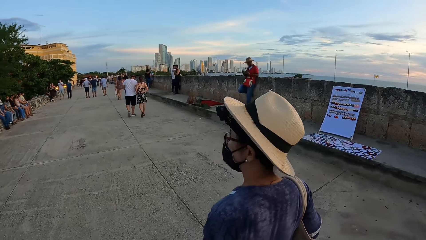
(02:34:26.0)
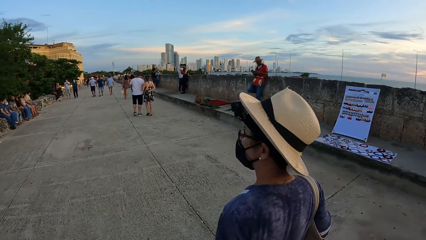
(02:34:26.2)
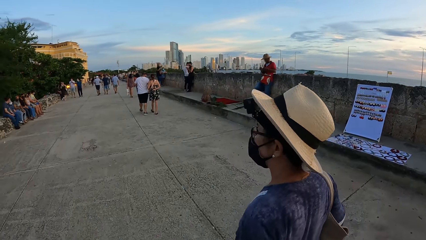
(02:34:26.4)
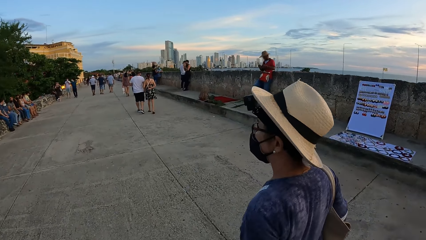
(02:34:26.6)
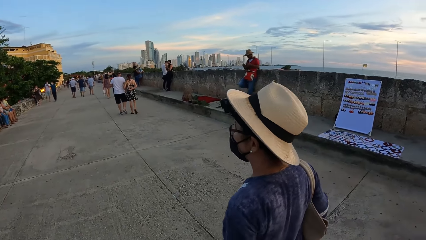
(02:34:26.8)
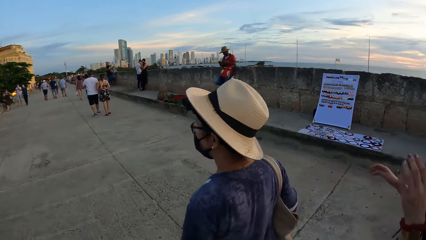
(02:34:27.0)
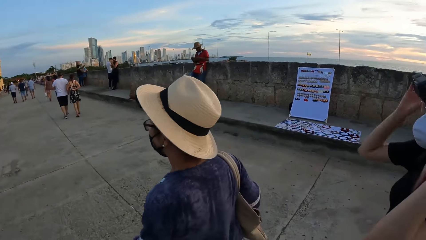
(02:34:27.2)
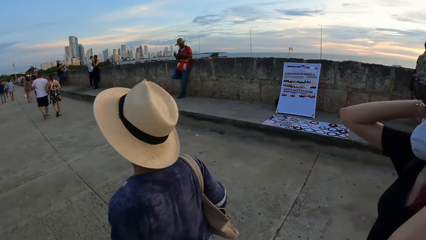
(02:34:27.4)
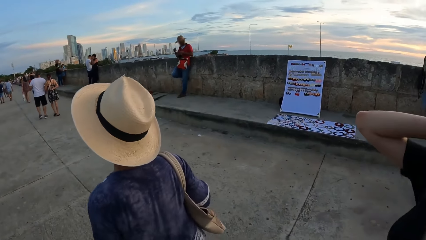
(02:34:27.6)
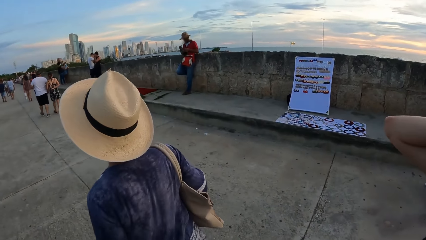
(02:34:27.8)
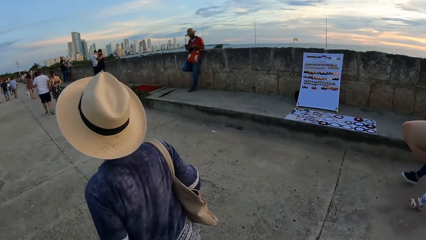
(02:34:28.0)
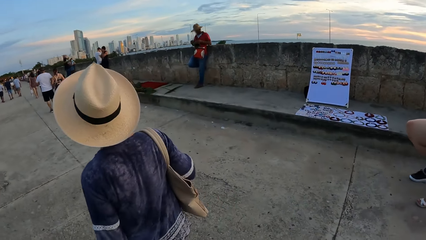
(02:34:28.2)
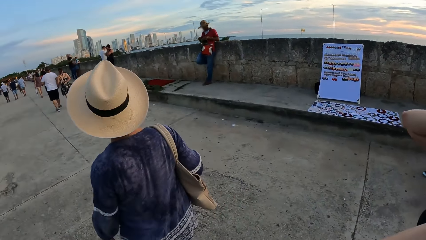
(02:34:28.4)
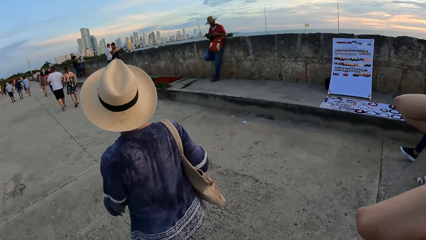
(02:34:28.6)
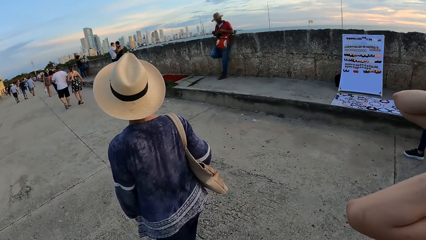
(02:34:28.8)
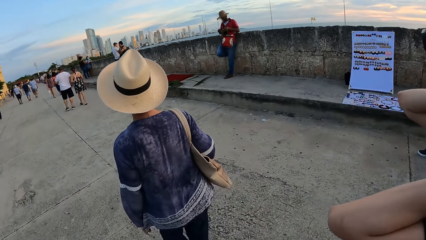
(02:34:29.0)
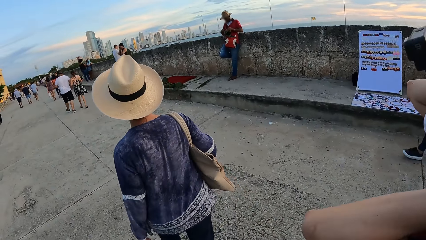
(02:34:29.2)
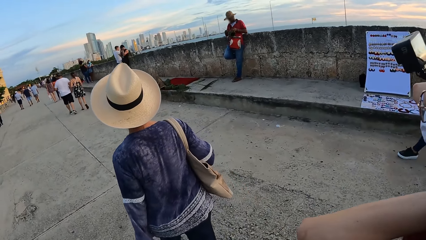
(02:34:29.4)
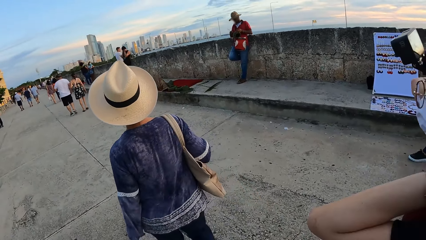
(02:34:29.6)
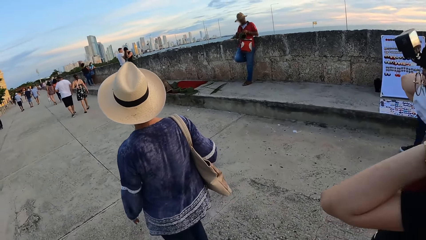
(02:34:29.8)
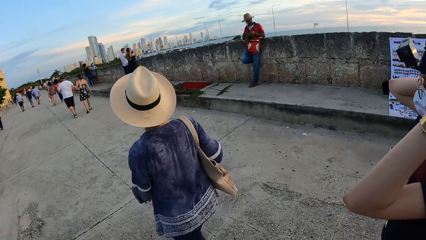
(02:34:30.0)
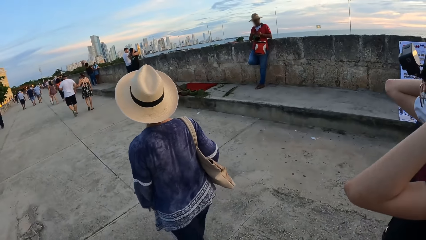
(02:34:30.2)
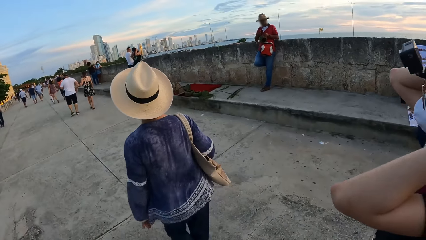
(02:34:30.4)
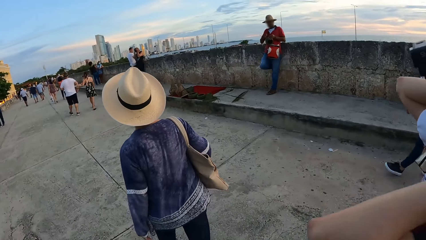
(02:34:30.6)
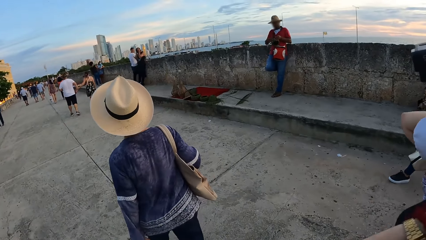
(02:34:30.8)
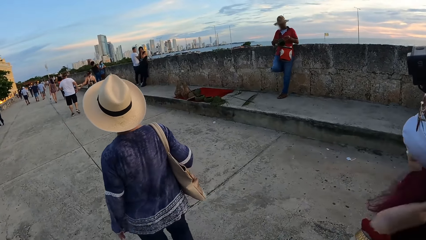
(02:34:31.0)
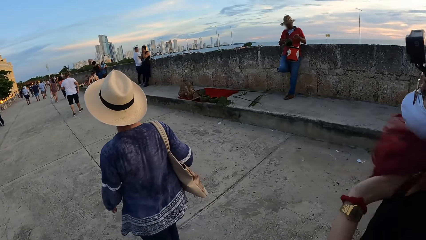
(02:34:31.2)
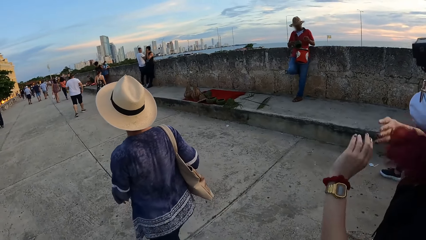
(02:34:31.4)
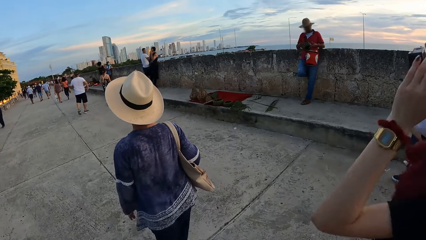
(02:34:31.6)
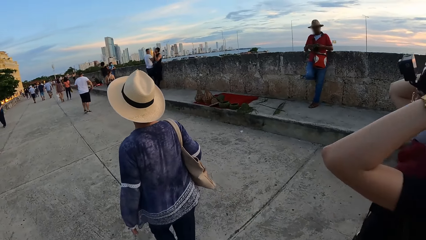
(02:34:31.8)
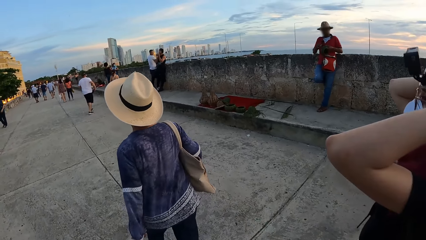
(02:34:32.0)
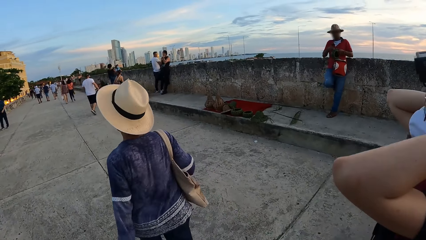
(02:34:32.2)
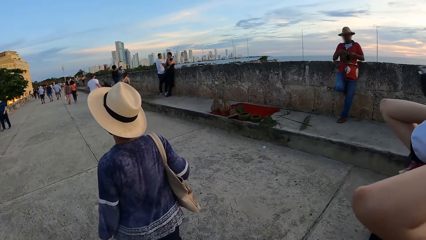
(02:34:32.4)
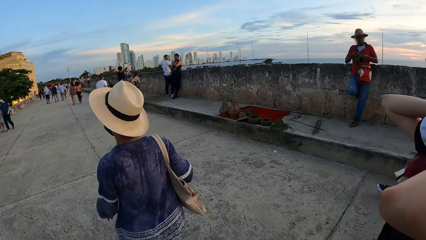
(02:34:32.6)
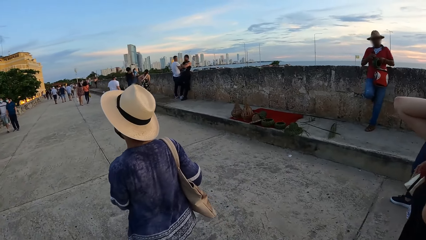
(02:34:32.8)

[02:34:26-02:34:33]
The woman adjusts her hair with both hands.

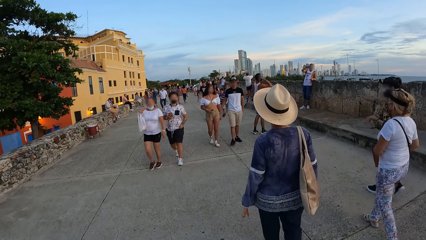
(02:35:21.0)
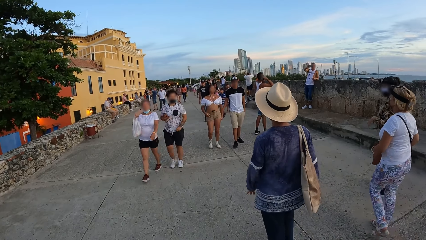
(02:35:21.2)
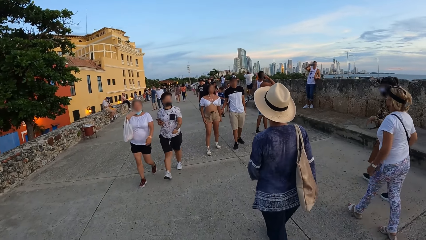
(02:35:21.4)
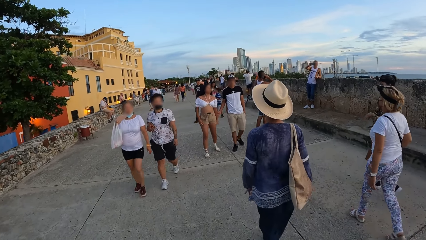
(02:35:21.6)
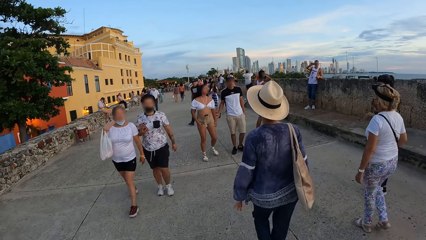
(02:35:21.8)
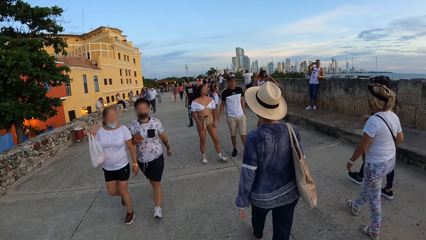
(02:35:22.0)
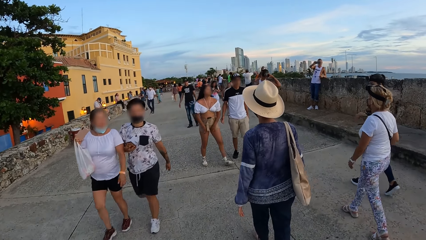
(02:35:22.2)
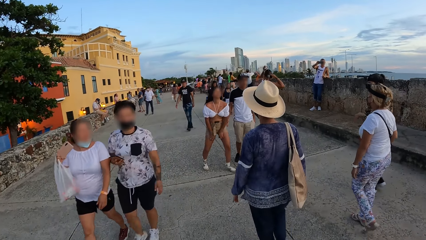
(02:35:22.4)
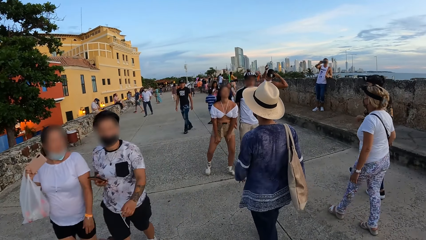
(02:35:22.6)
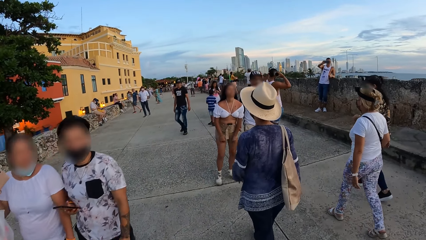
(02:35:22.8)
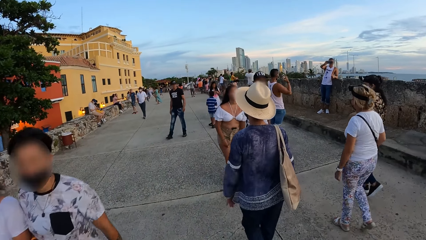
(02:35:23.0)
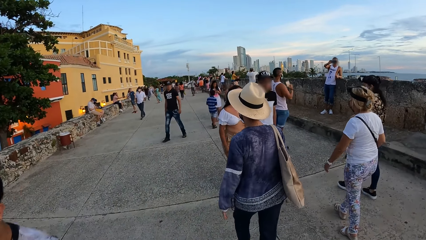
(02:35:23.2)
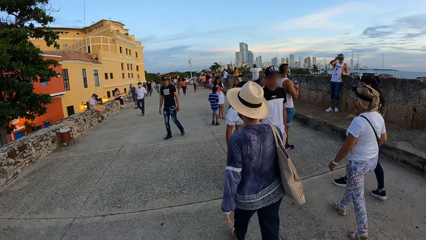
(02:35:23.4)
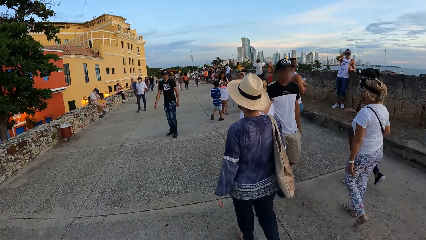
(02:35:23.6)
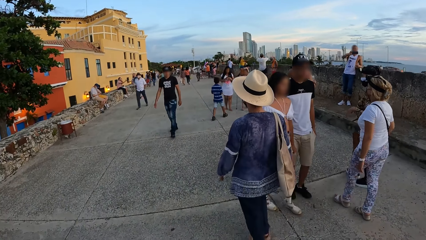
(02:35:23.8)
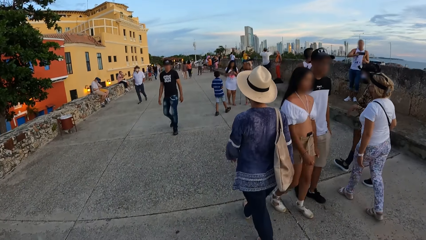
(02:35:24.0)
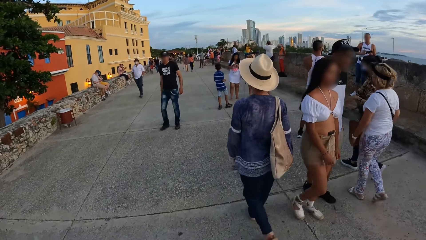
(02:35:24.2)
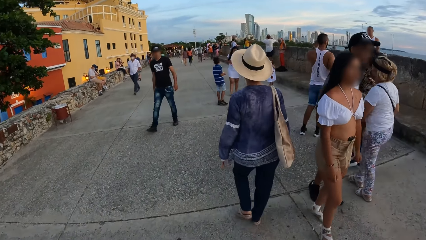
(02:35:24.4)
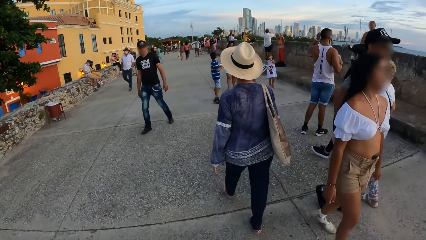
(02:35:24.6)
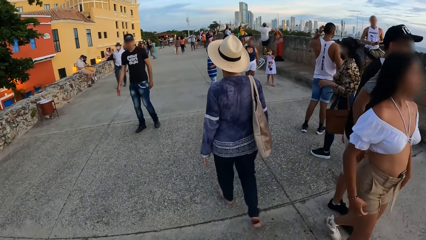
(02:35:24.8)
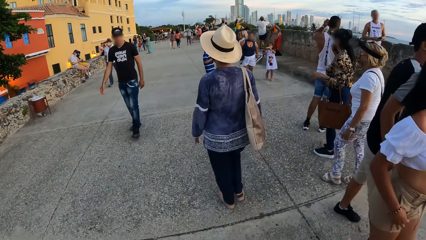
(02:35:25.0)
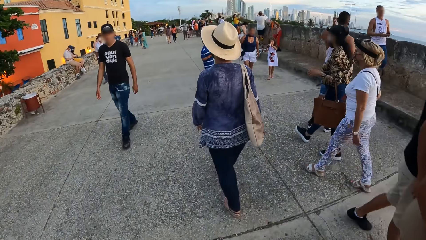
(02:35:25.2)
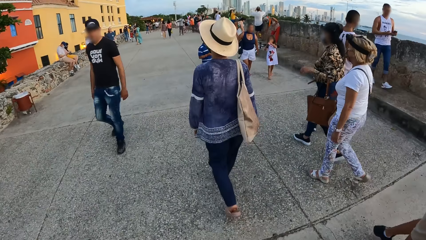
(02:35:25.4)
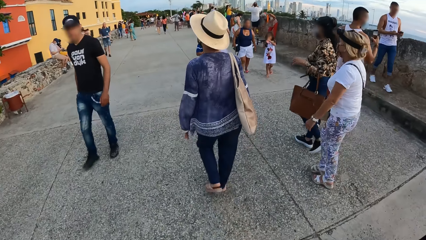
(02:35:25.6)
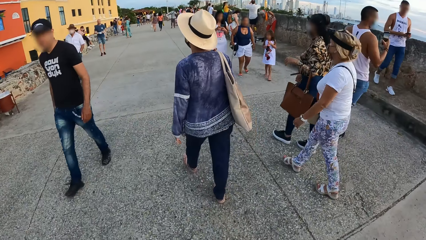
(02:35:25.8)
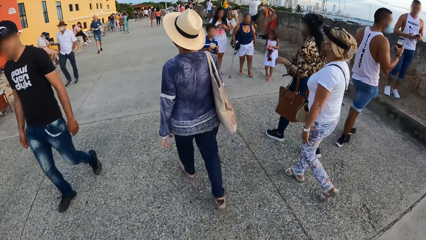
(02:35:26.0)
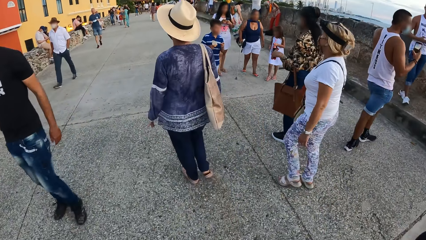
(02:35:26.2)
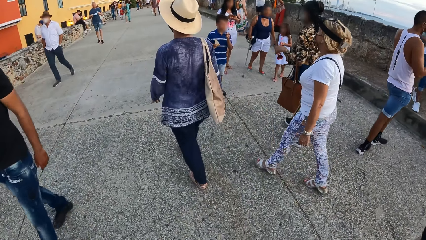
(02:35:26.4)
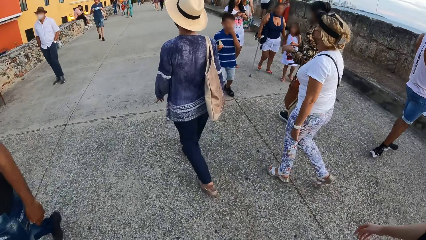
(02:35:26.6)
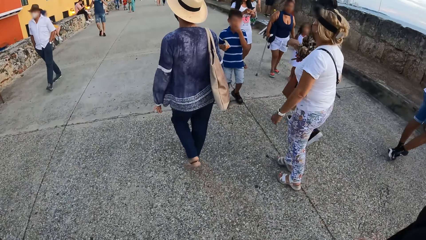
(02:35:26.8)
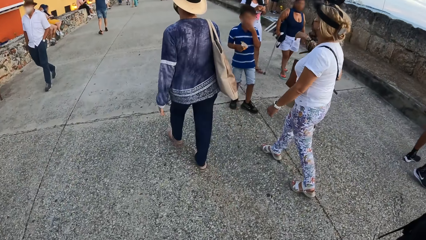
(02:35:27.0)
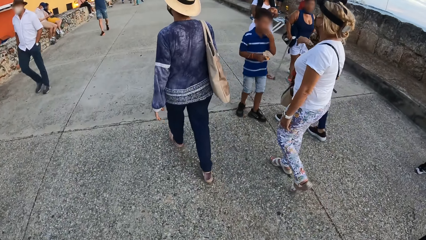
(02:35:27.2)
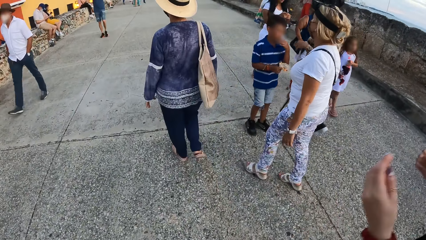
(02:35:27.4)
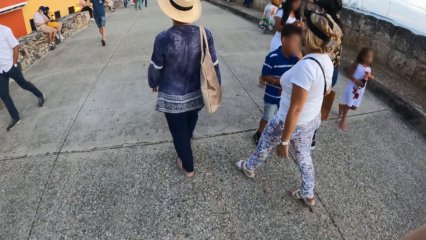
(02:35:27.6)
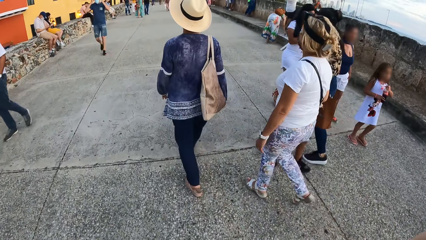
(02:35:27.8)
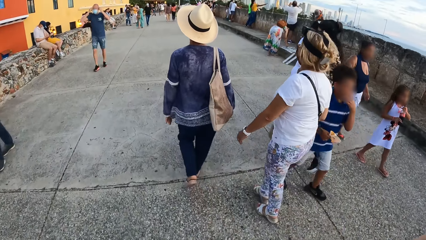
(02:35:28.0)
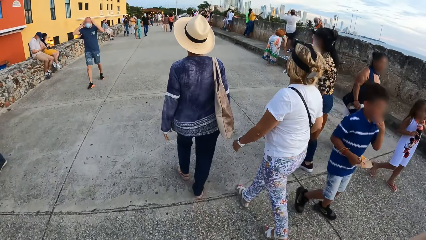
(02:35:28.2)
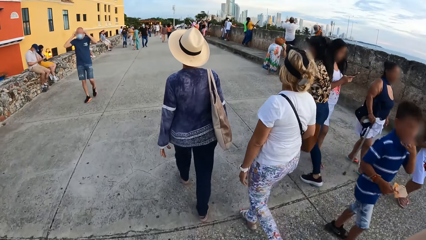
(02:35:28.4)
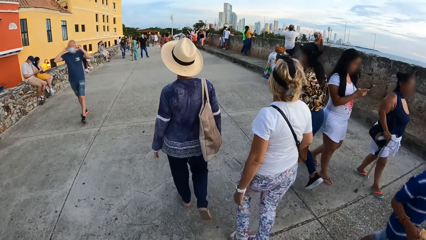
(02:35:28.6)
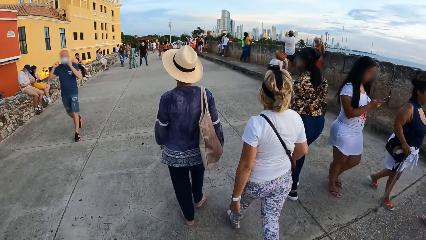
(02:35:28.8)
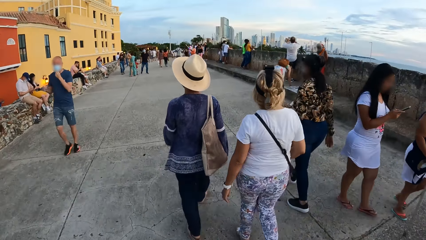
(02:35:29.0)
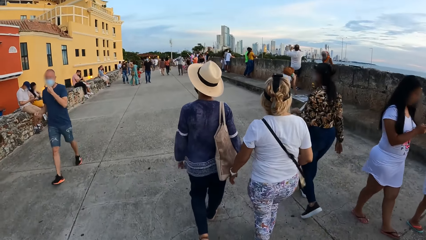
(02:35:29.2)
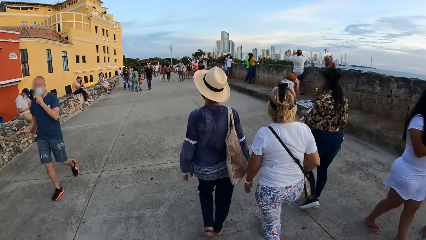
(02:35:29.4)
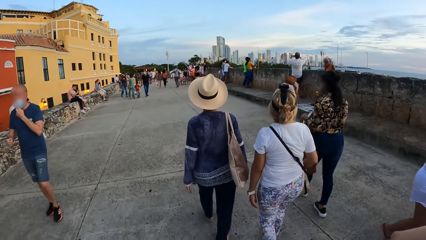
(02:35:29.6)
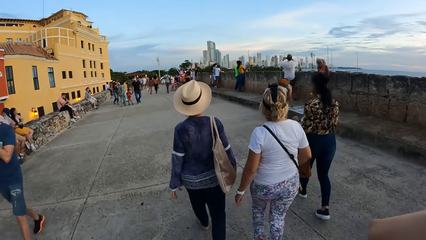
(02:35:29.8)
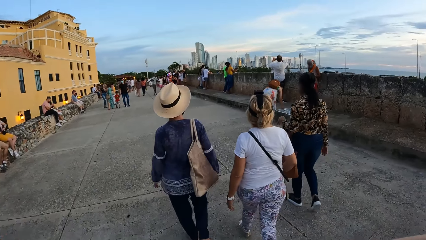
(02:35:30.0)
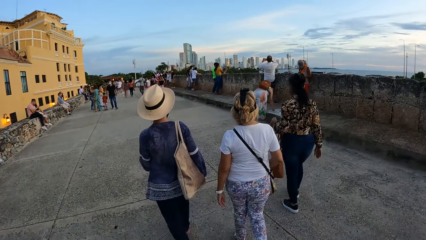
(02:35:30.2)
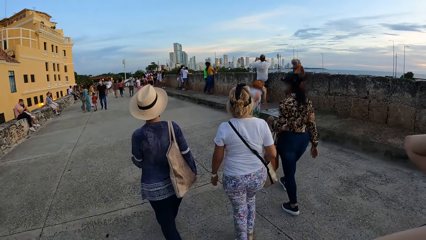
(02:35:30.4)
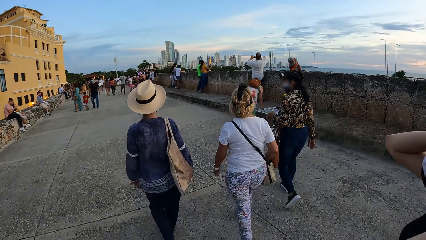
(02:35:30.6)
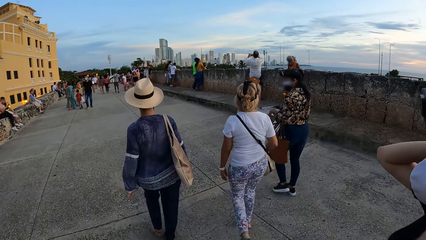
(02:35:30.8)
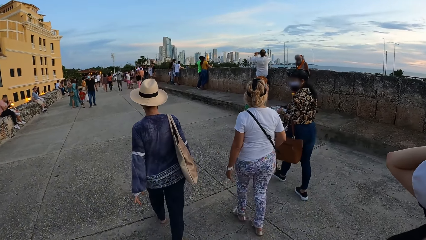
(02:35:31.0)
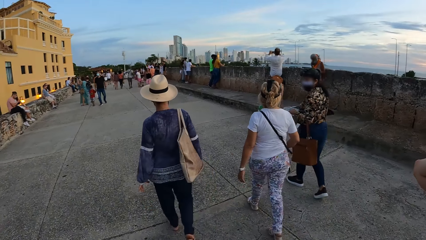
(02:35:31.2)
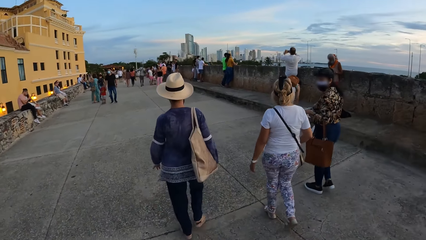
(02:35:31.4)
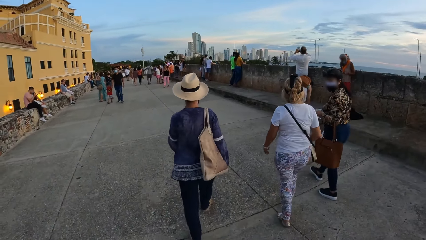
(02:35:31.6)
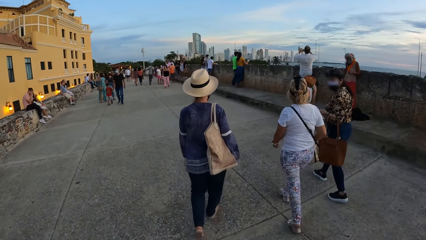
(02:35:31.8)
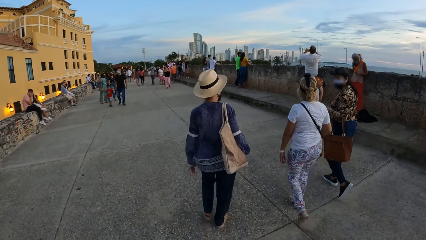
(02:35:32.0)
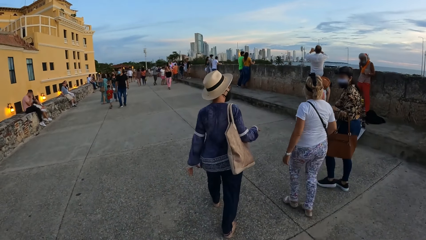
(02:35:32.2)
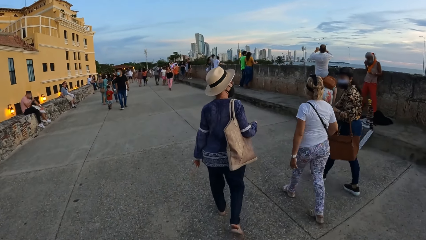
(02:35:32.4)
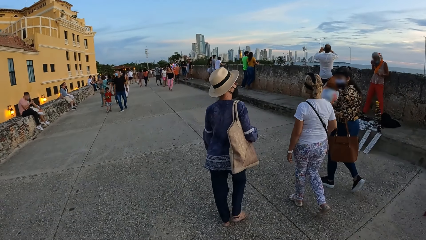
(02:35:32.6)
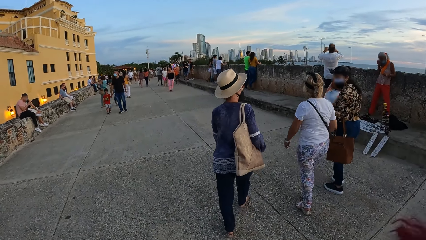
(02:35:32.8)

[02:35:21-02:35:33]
A woman walks past the camera wearer. Another woman walks past the camera wearer. Another woman walks past the camera wearer. A man walks past the camera wearer. Another man walks past the camera wearer.
